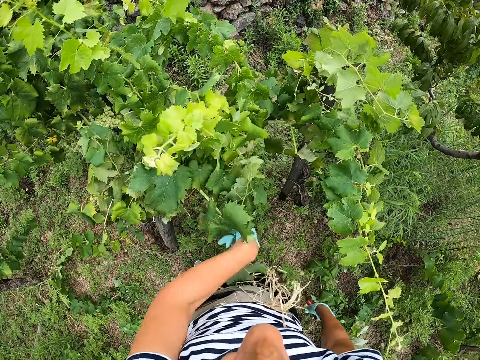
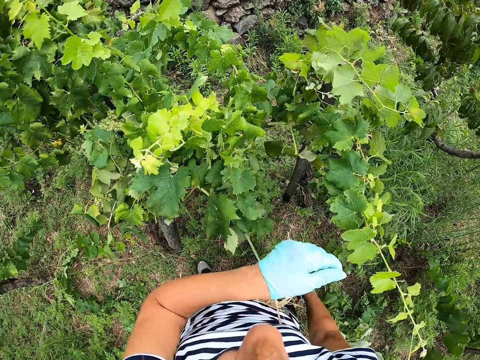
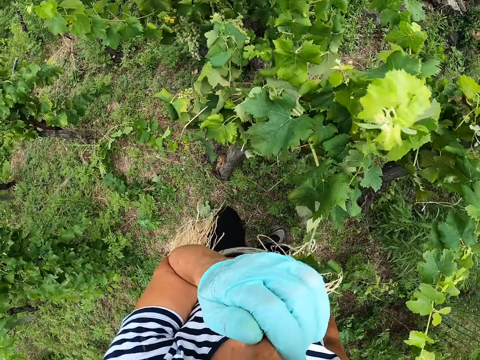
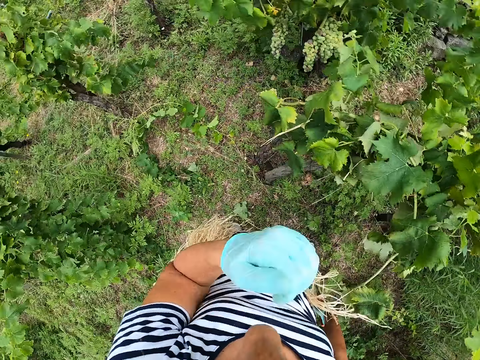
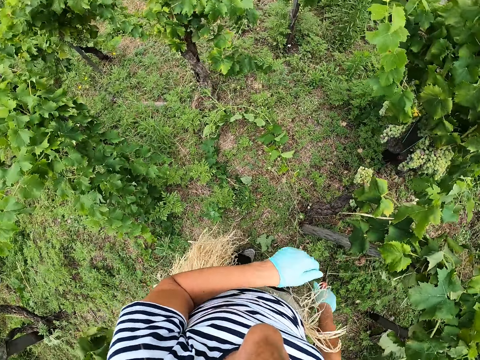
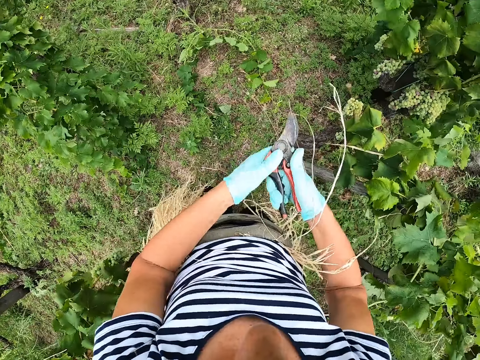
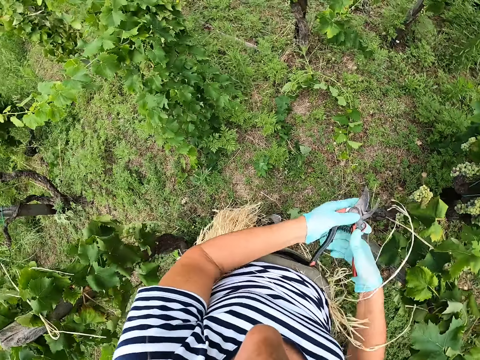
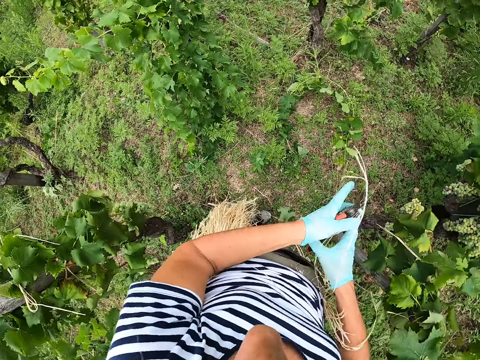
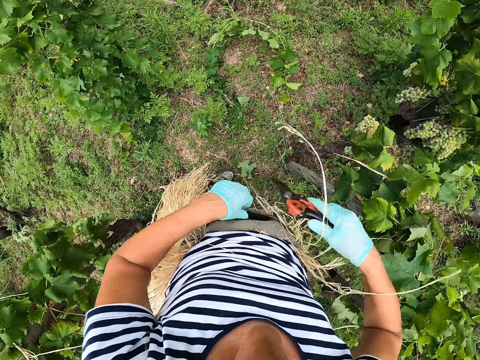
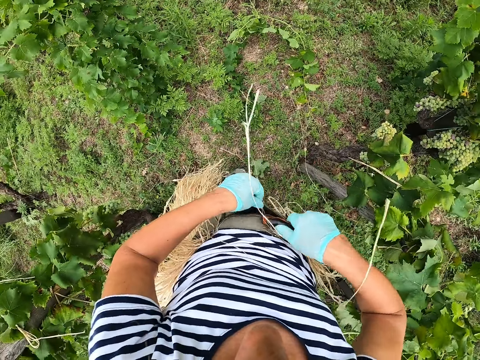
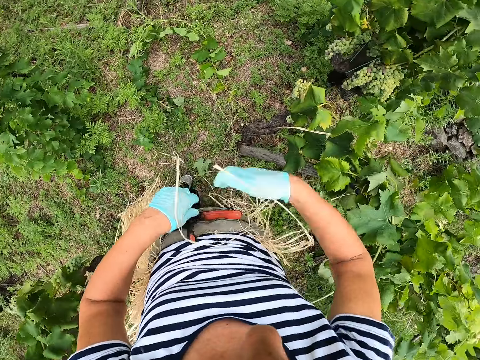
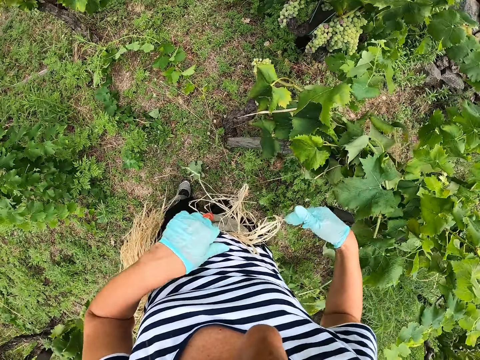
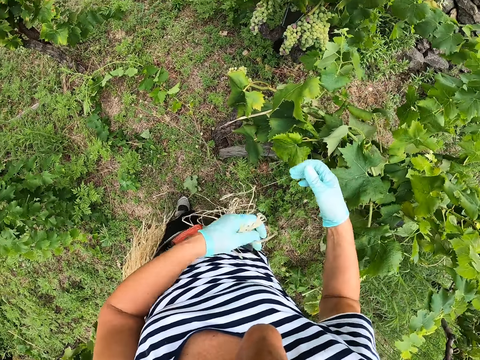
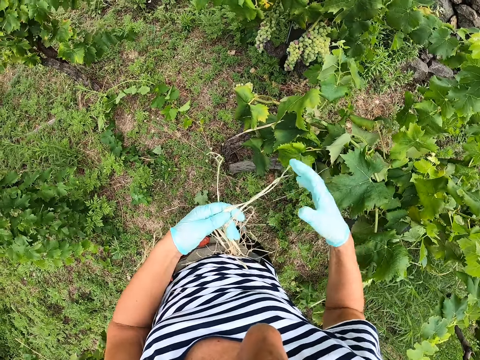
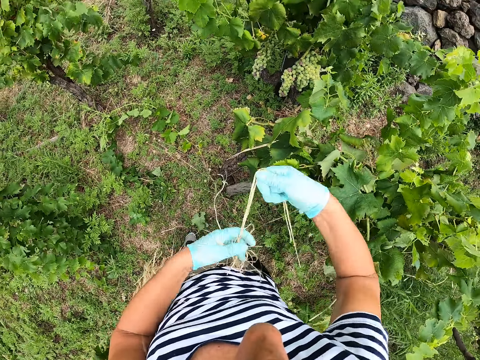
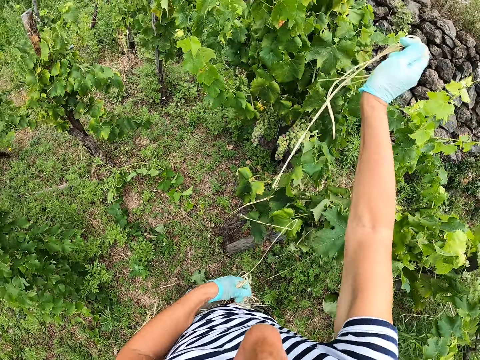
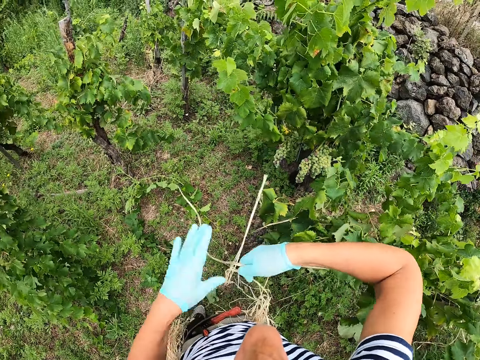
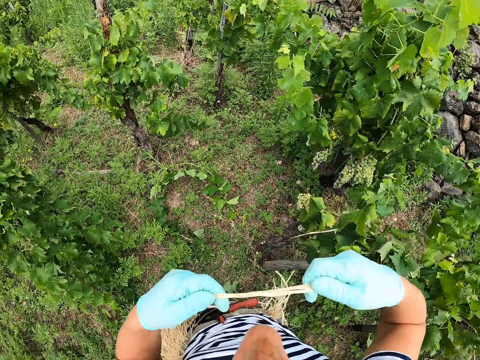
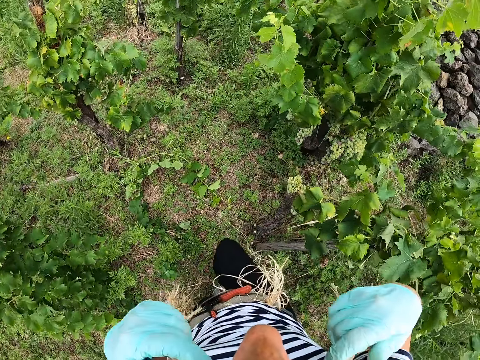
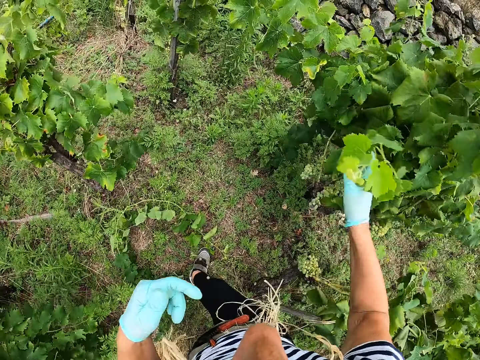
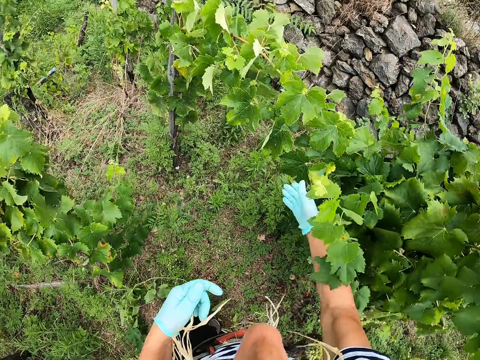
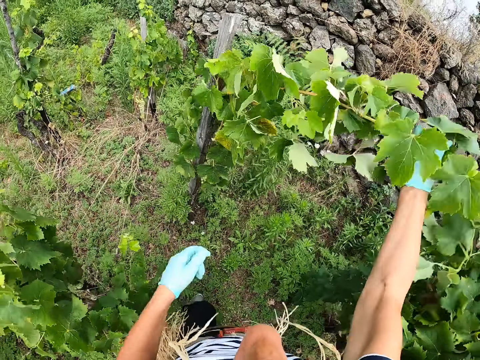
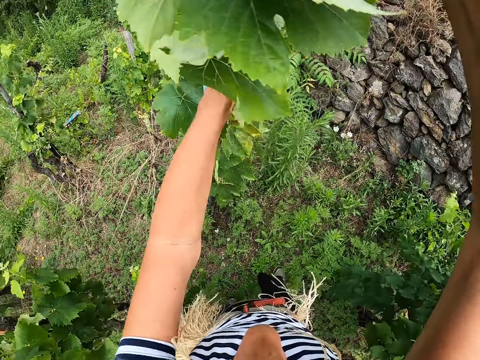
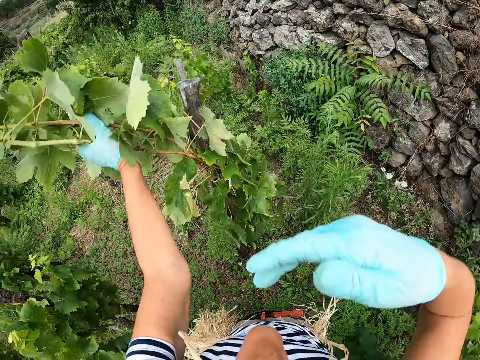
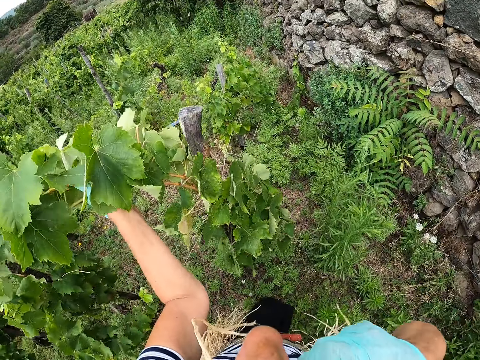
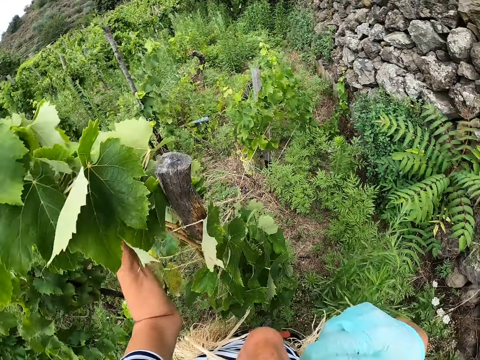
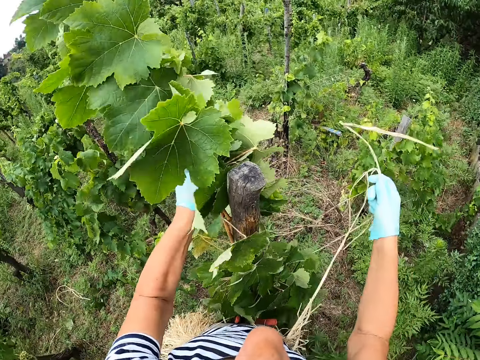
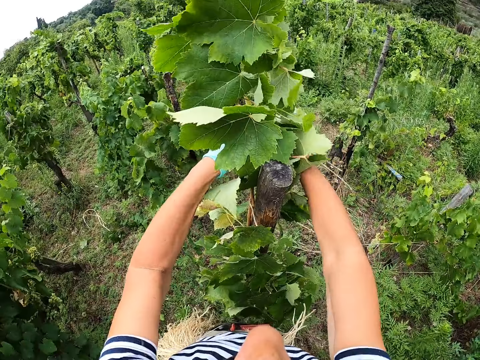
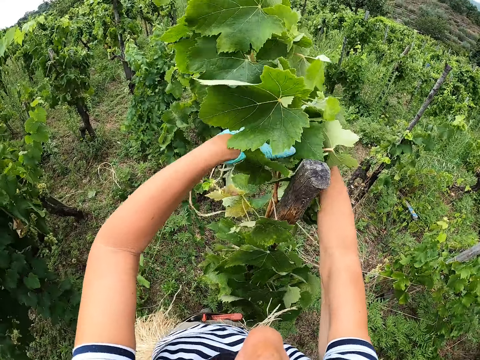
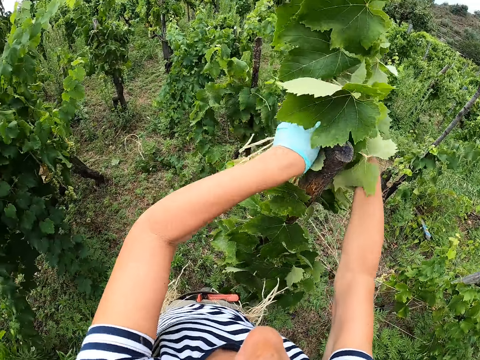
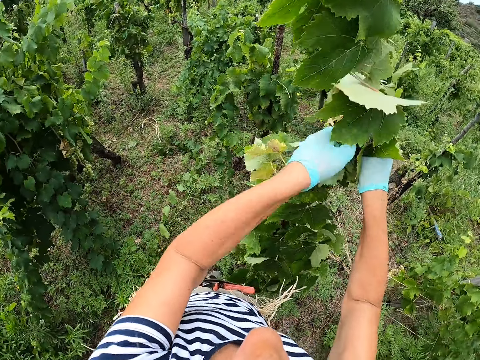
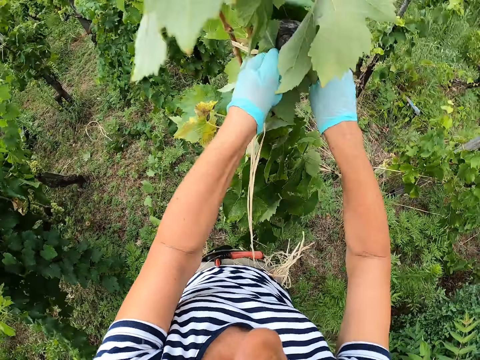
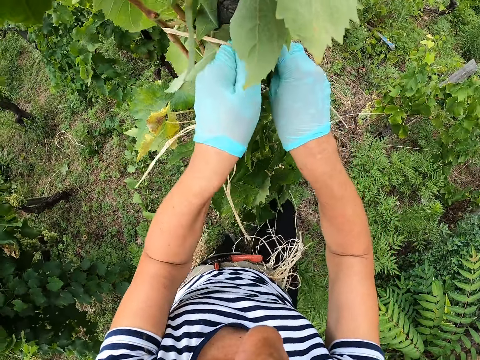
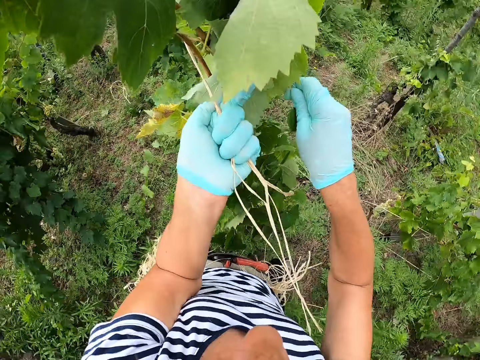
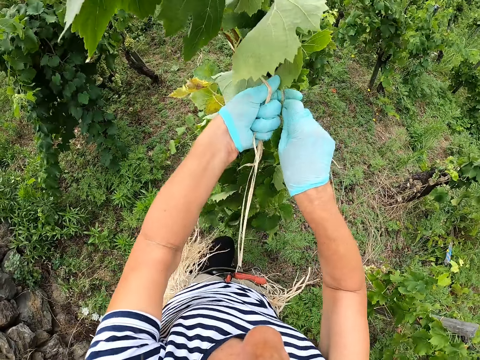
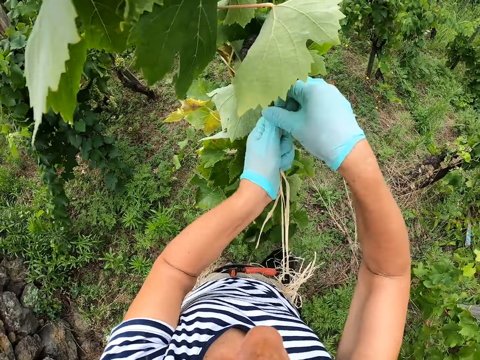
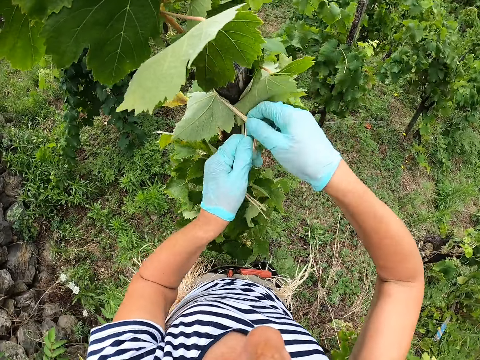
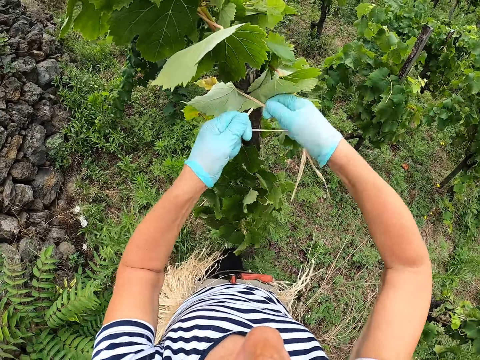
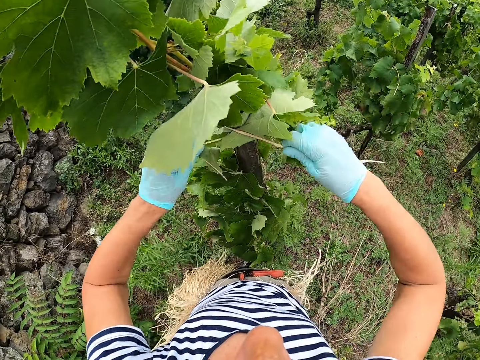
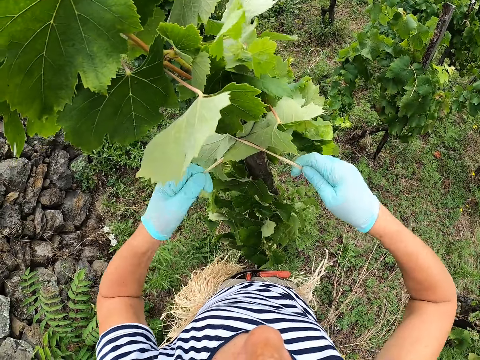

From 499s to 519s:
The camera wearer touches their nose. They pick the scissors or pruning shears. They put the pruning shears in the sisal fiber in the waist. They pick sisal fiber from the waist. They put the sisal fiber in the mouth. They walk around. They tie the plant to the stake using the sisal fiber. They hold the plant.

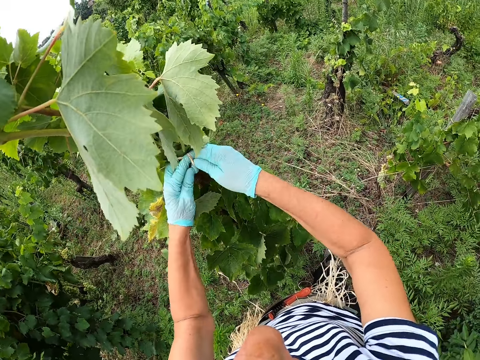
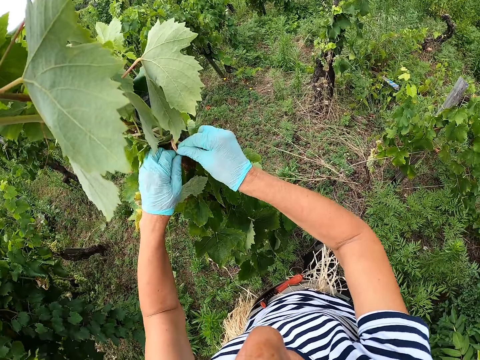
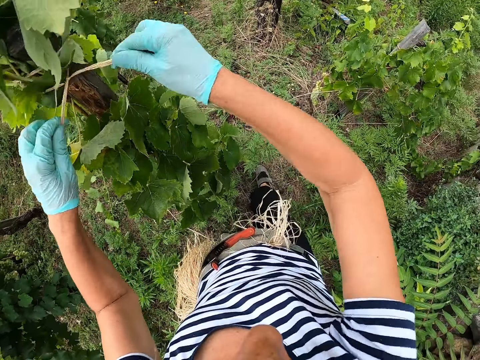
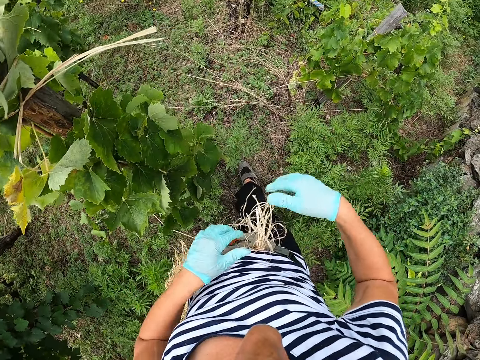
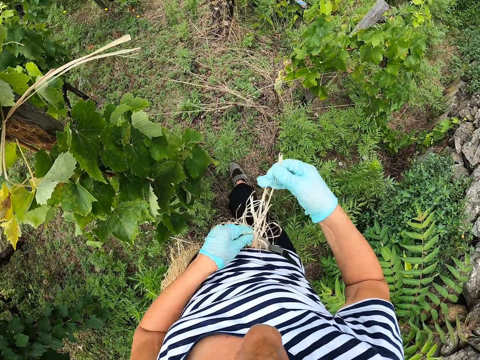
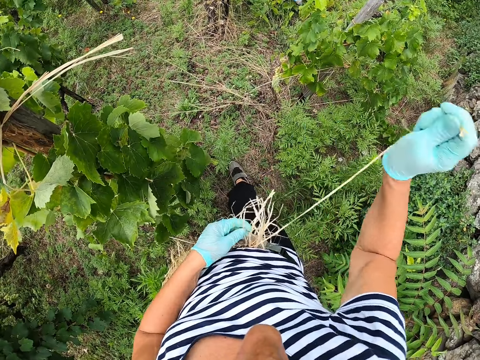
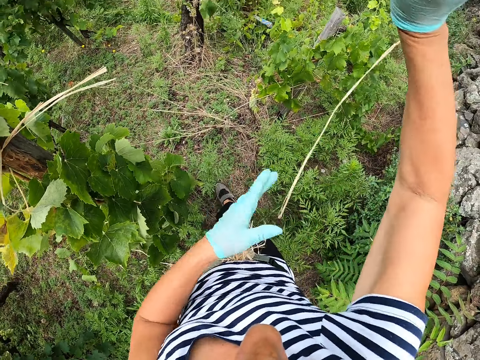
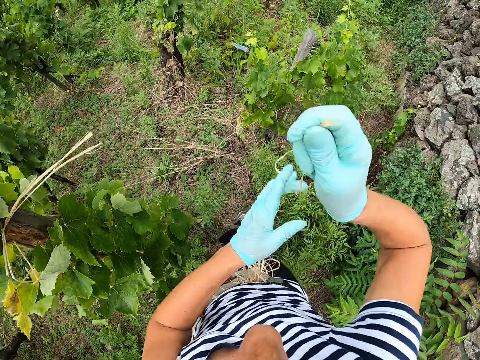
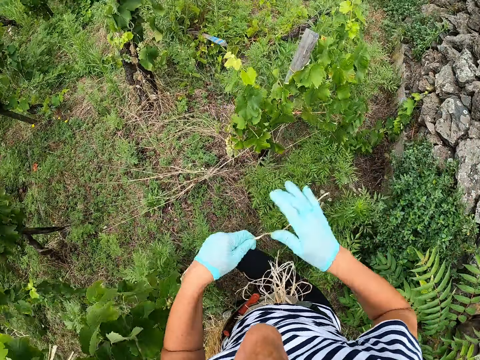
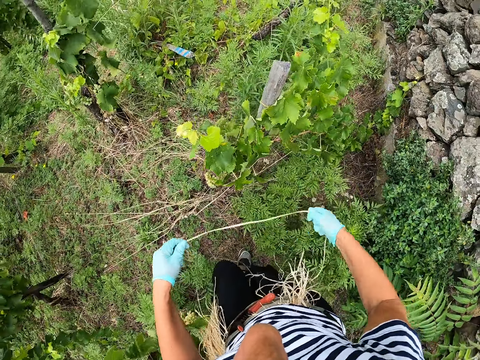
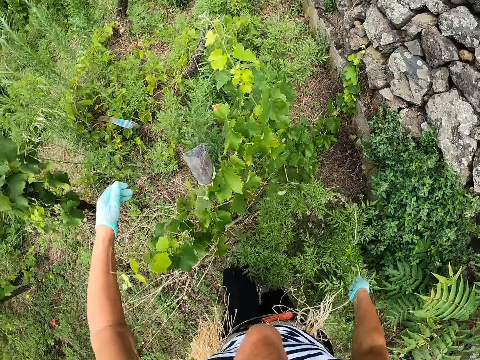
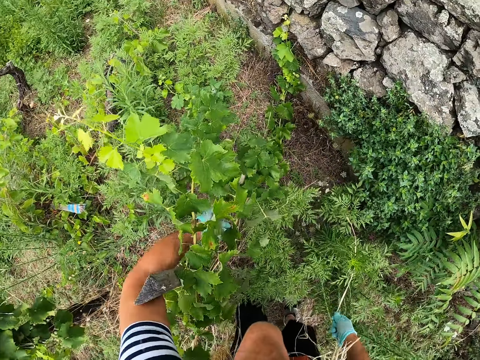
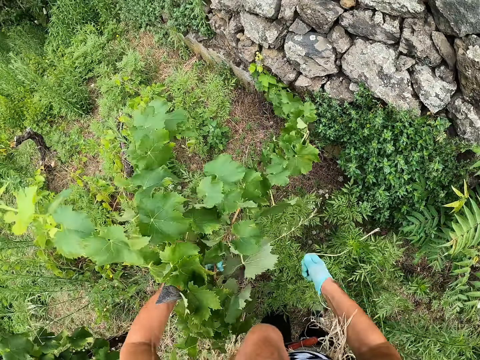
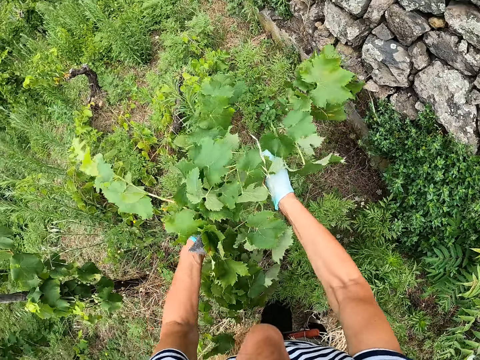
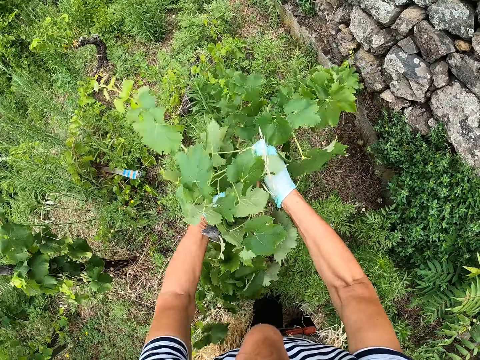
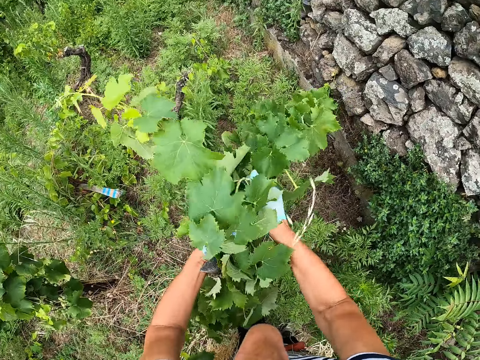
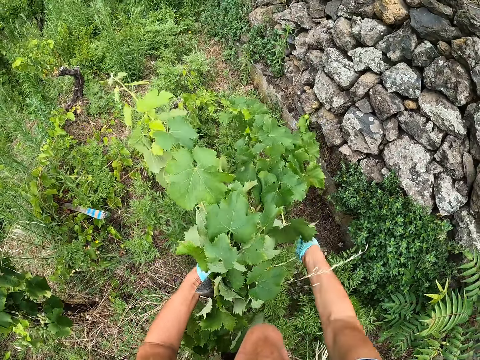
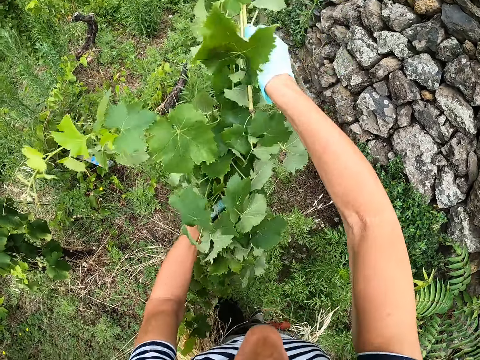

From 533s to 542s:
The camera wearer picks sisal fiber from the waist. They hold the sisal fiber with both hands. They walk around. They attach the plant to the stake. They adjust the plant.
